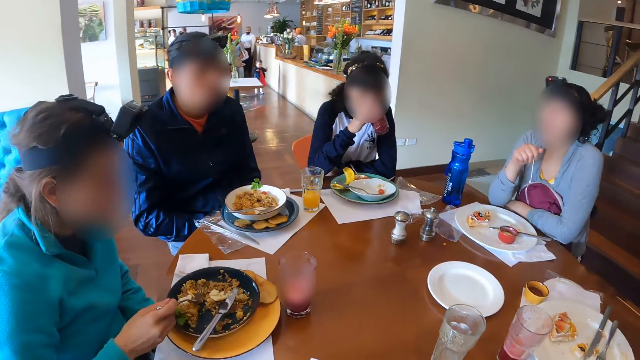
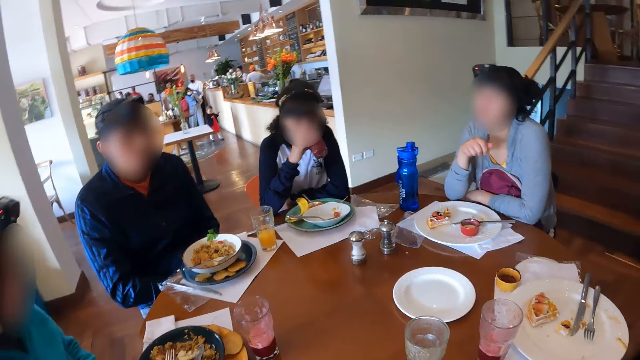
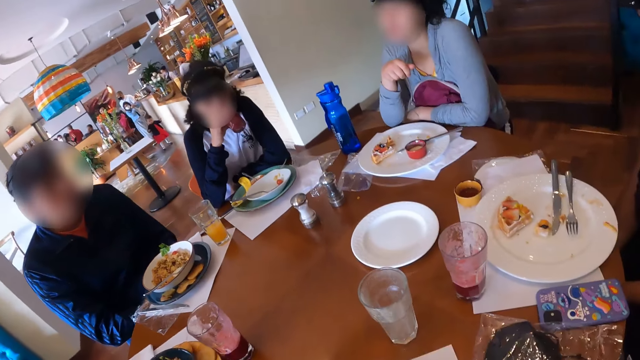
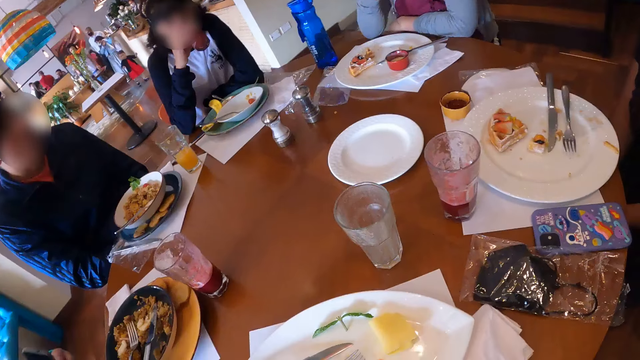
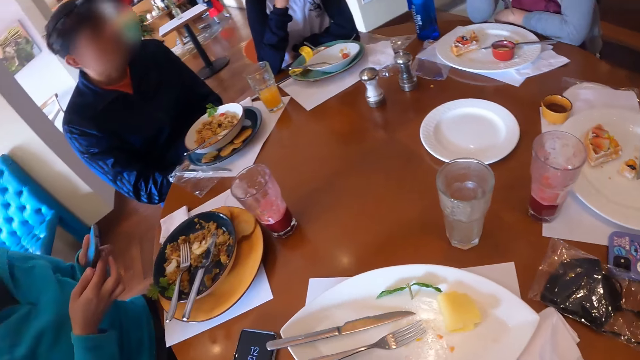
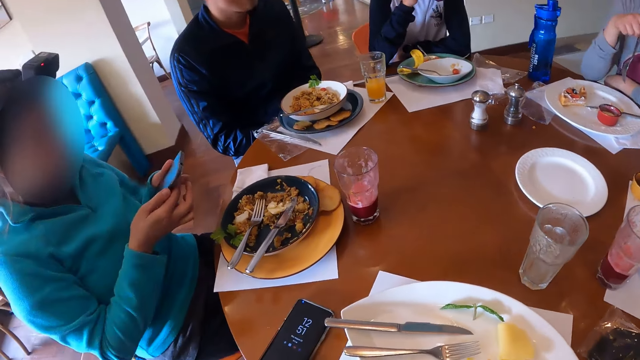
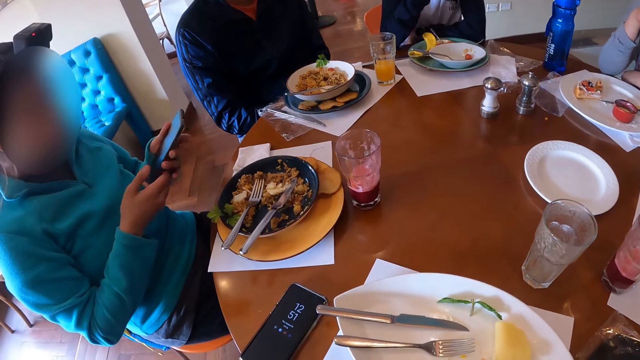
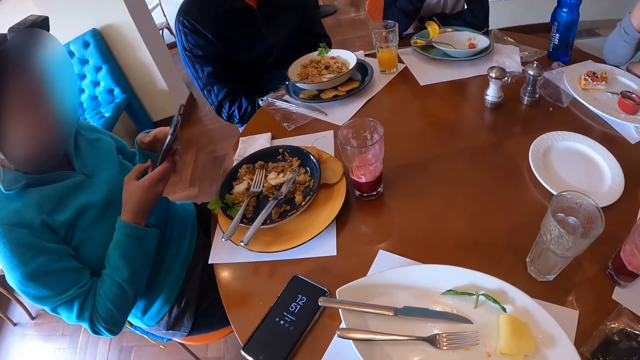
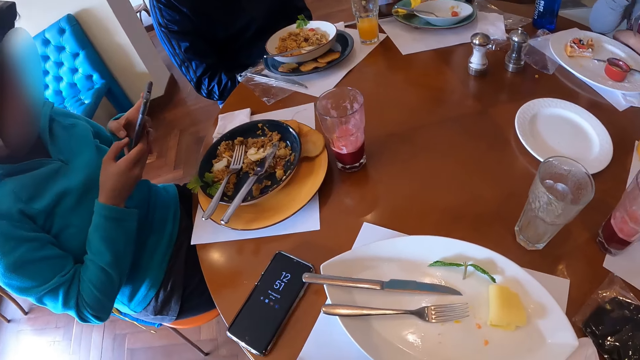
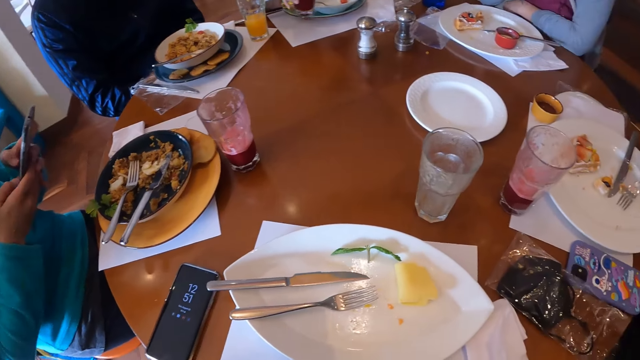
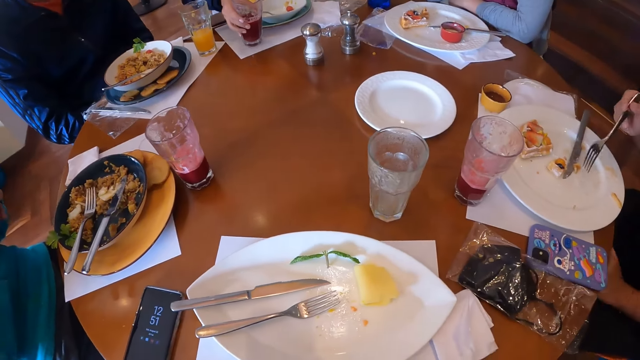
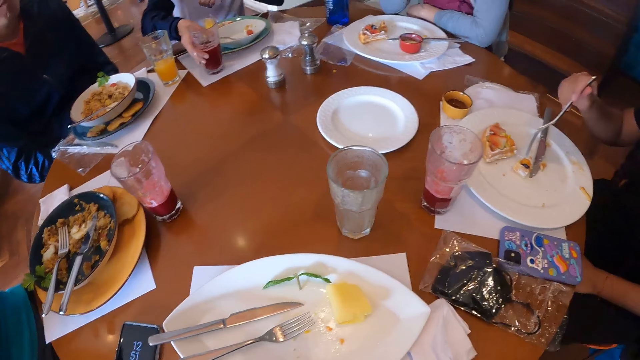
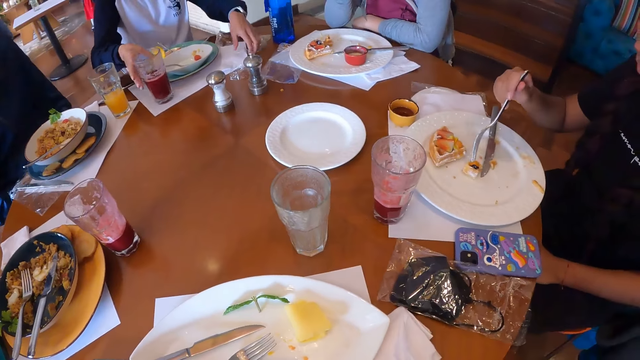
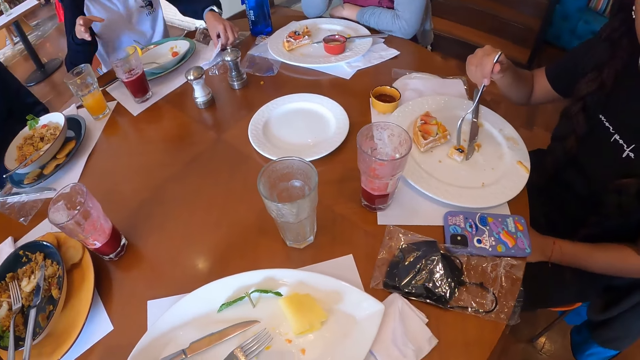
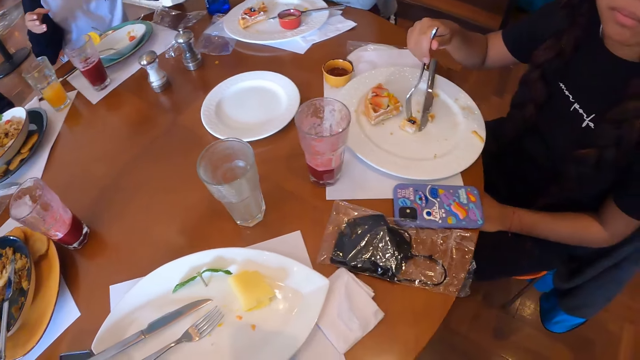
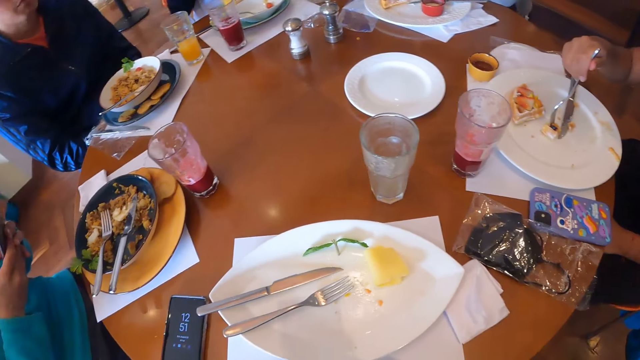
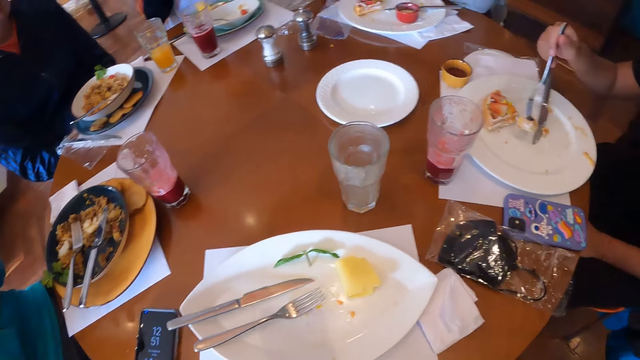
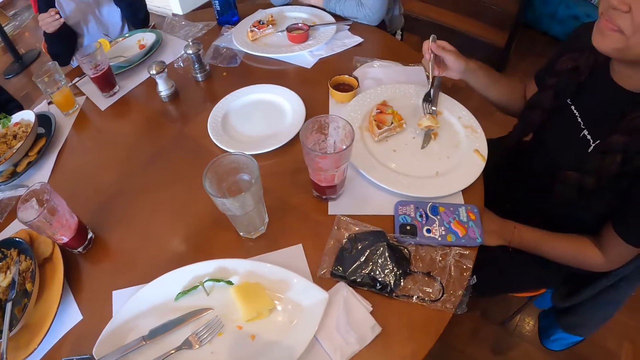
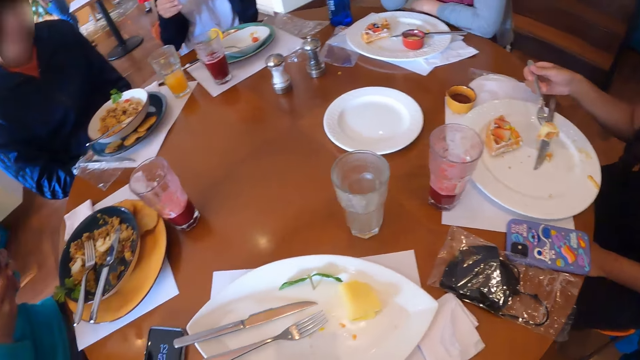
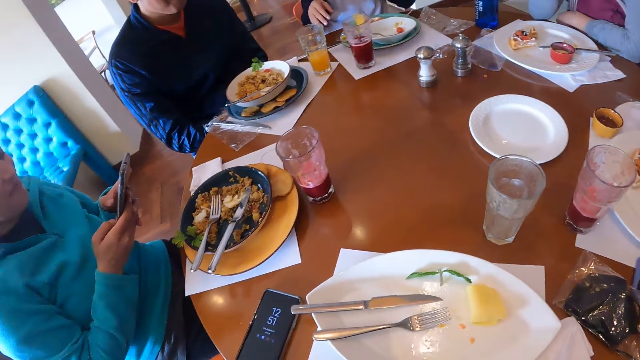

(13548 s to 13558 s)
The women sit on the chairs in the restaurant. A woman drops the fork in her right hand in the plate on the table. She holds a phone in her left hand, operates the phone in her left hand with her right hand, and operates the phone with both hands. Another woman picks the fork from the plate on the table with her right hand. A third woman drops the glass of juice in her right hand on the table and picks a serviette from the table with her left hand. The second woman takes the cake from the plate on the table with the fork in her right hand. The women sit on the chairs in the restaurant. The camera wearer sits on the chair in the restaurant.

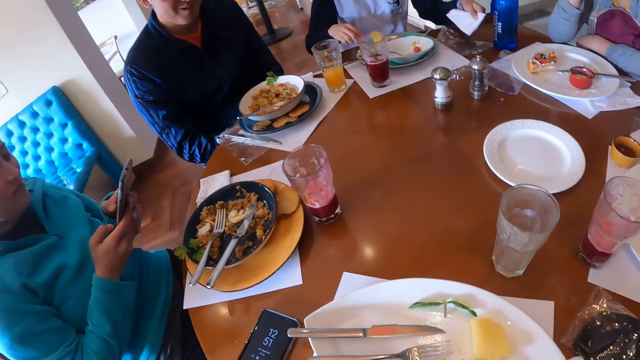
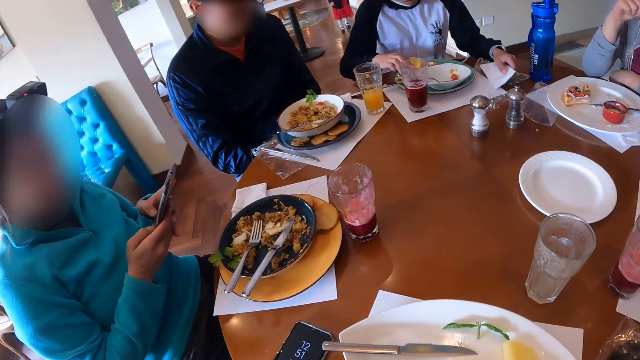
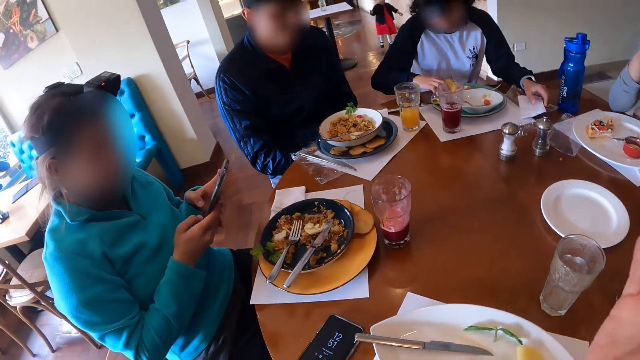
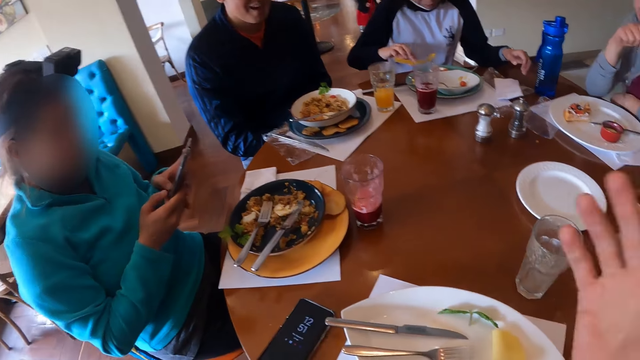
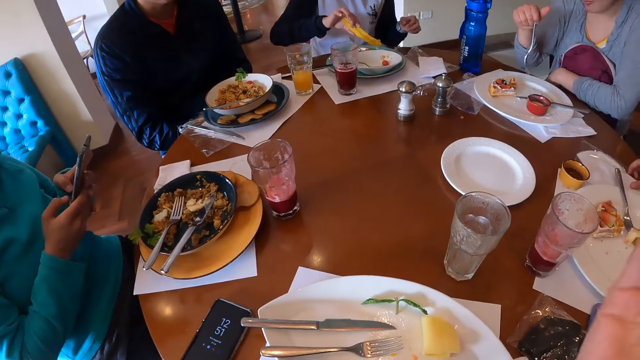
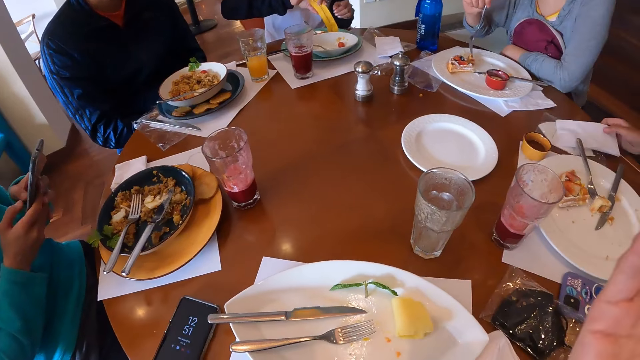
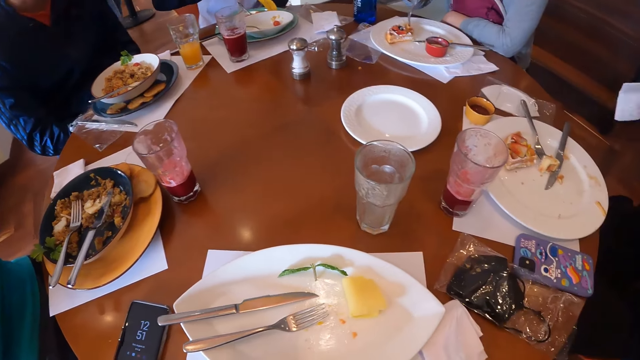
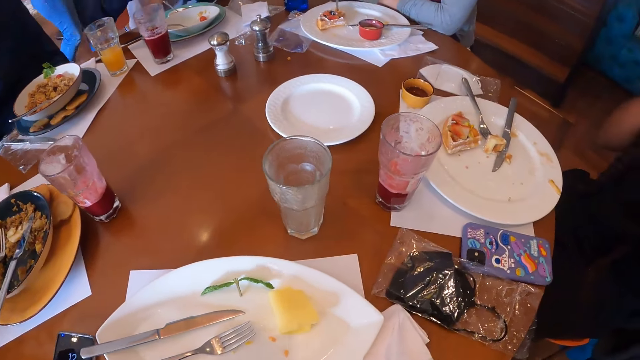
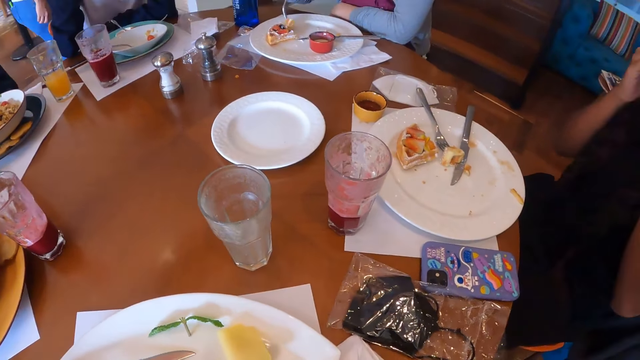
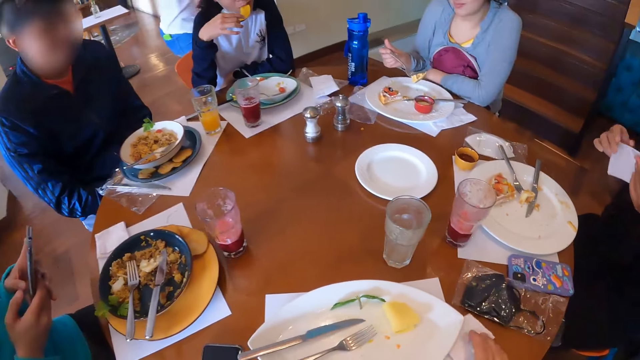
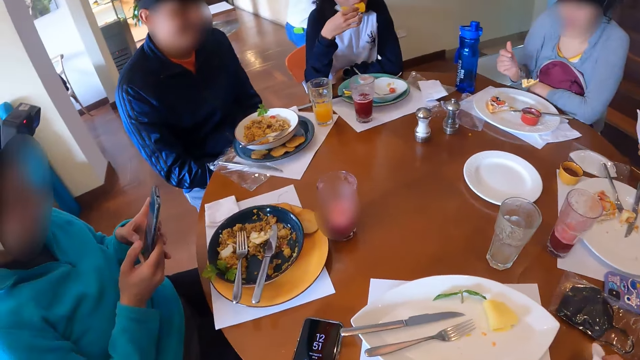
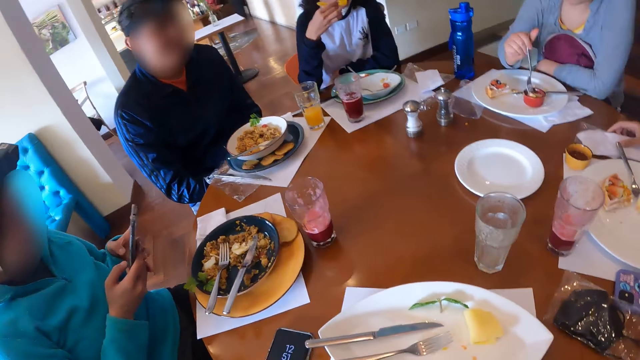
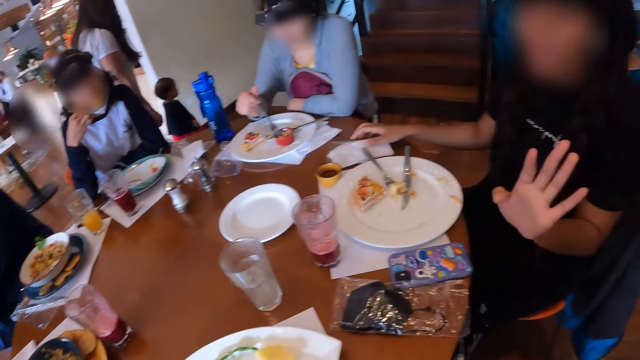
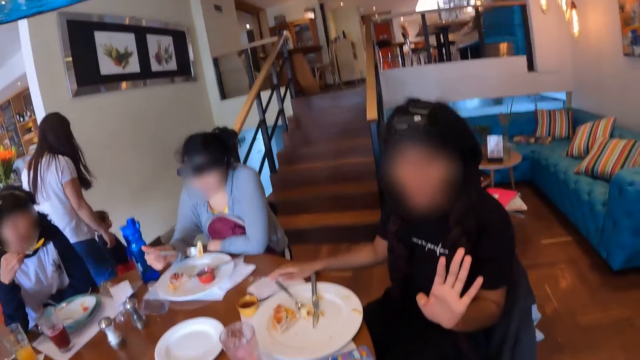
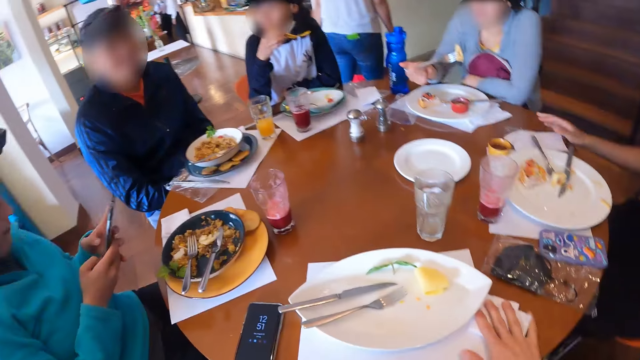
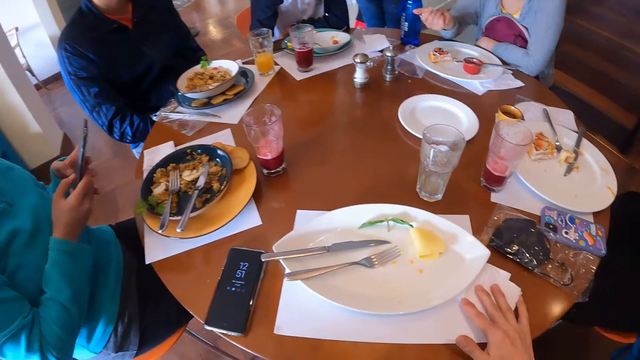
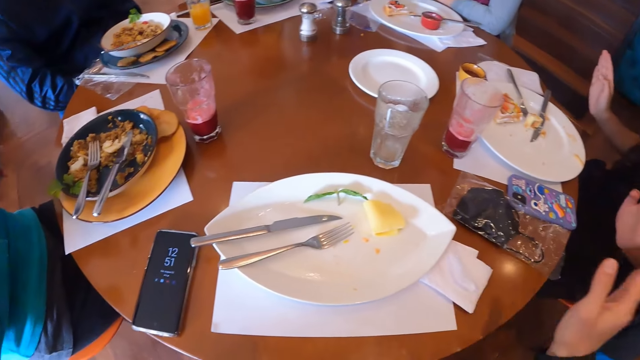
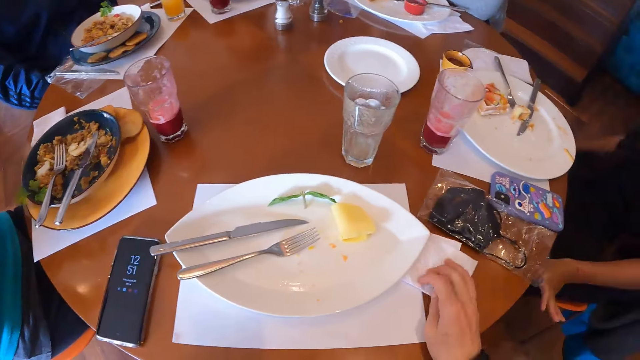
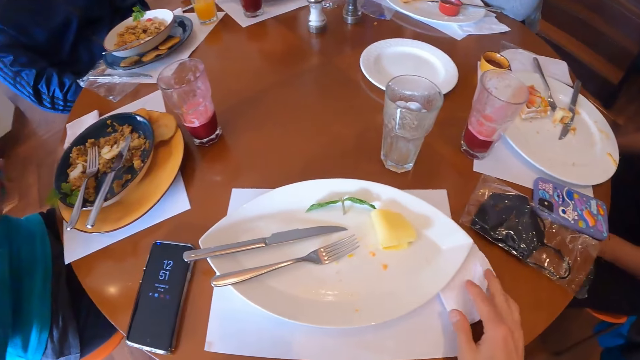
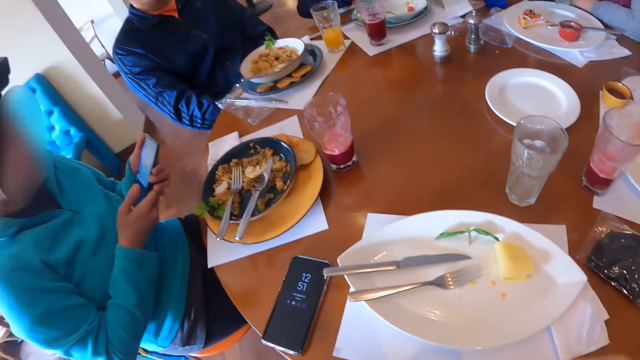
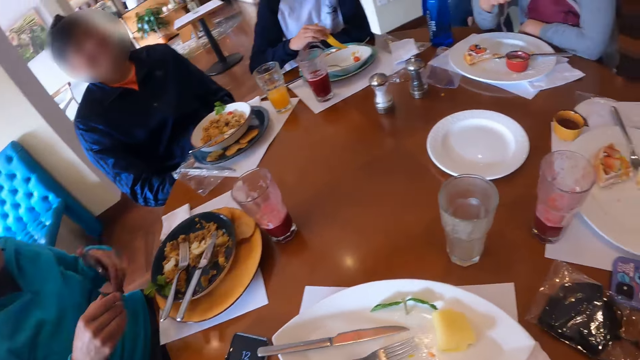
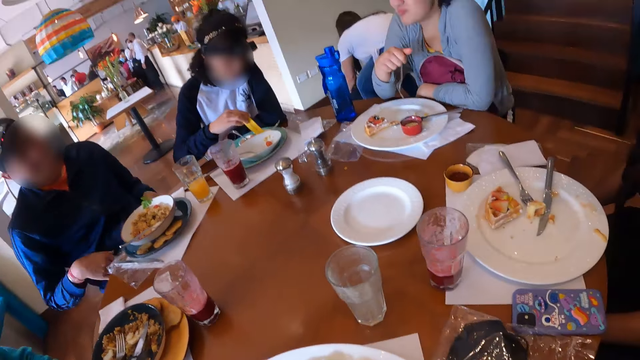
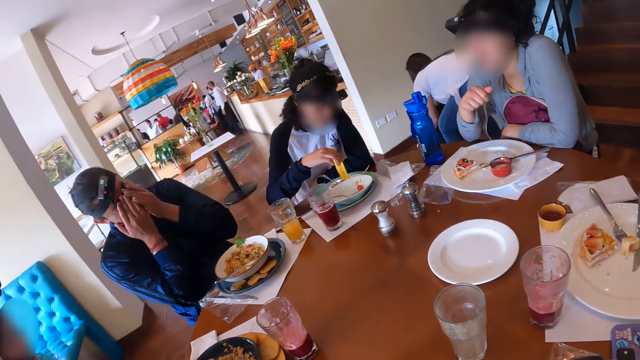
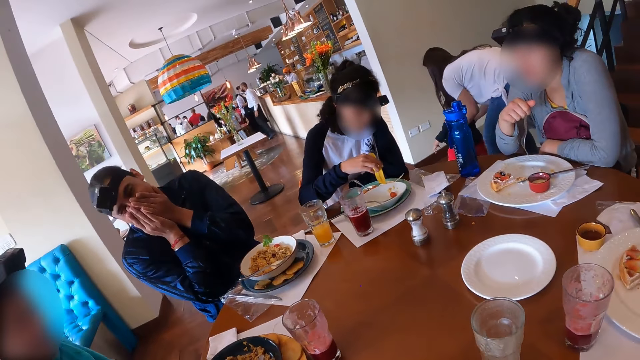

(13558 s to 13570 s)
A woman drops the serviette in her left hand on the table and picks a piece of chip from the plate on the table with her right hand. The camera wearer sits on the chair in the restaurant. The woman dips the piece of chip in her right hand into the plate on the table. Another woman picks a serviette from the table with her right hand. A third woman picks a cake from the plate with the fork in her right hand. The camera wearer sits on the chair in the restaurant. The first woman eats the piece of chip in her right hand. The second woman drops the serviette on the table with her right hand. The third woman dips the cake on the fork in her right hand into the red plate on the table and removes the cake on the fork in her right hand from the red plate on the table. The camera wearer sits on the chair in the restaurant. A fourth woman drops the phone in her left hand on her lap. A man touches his face with both hands.
